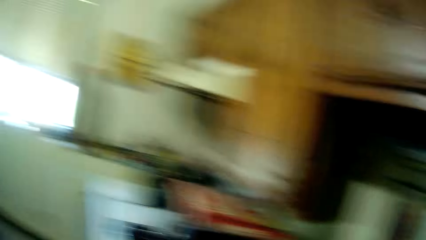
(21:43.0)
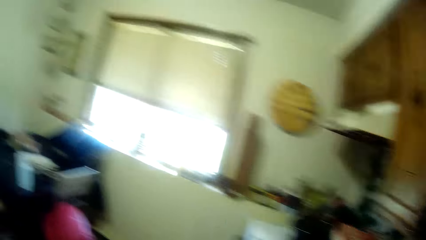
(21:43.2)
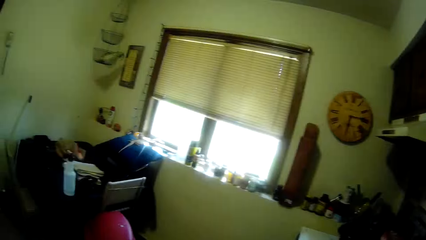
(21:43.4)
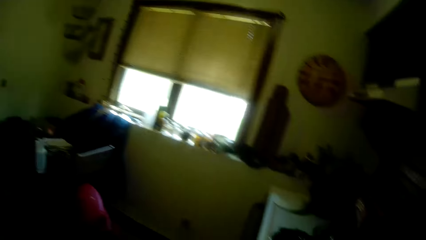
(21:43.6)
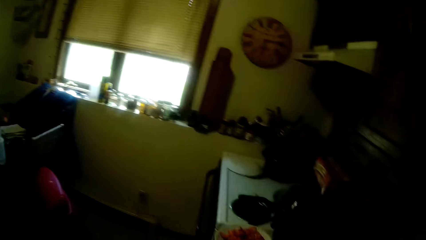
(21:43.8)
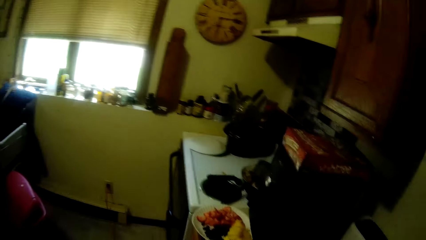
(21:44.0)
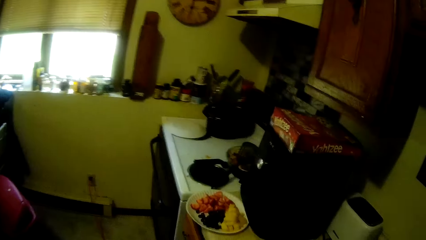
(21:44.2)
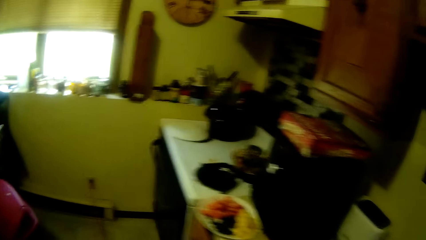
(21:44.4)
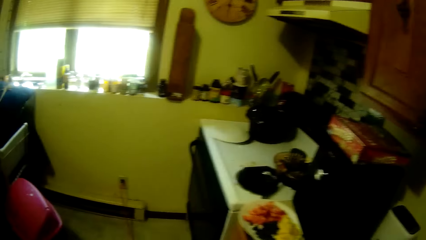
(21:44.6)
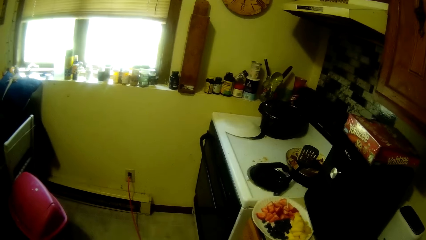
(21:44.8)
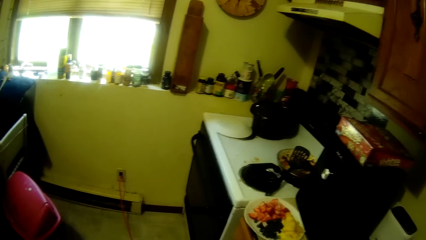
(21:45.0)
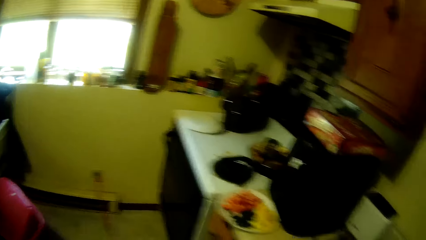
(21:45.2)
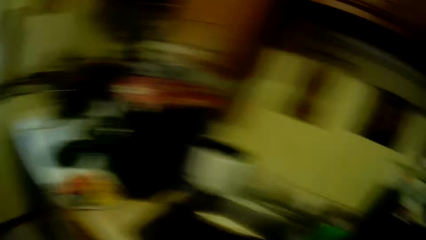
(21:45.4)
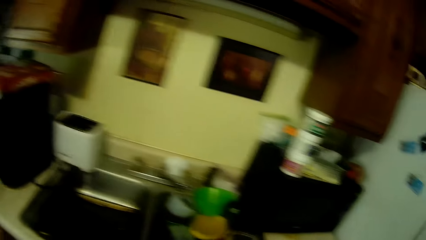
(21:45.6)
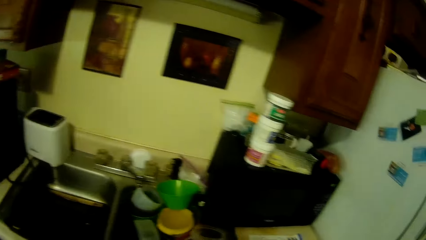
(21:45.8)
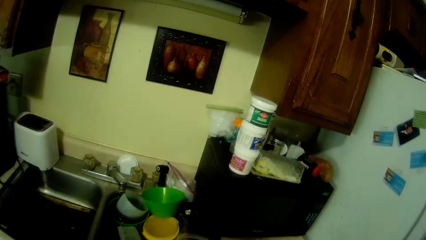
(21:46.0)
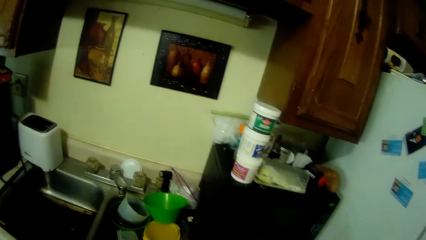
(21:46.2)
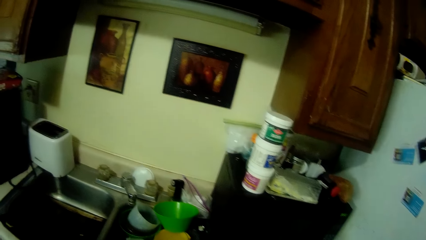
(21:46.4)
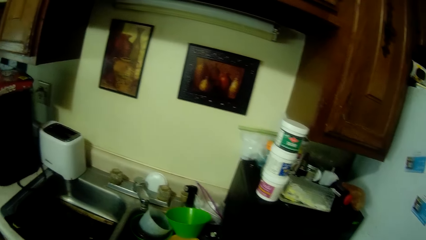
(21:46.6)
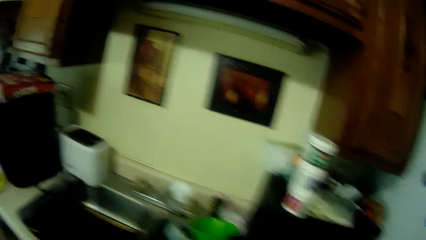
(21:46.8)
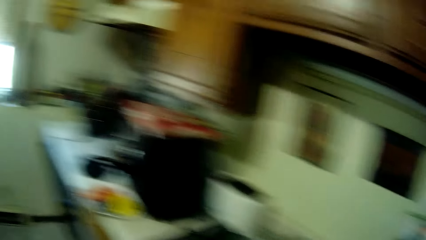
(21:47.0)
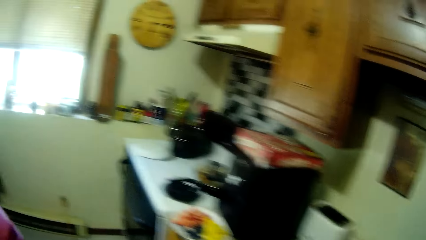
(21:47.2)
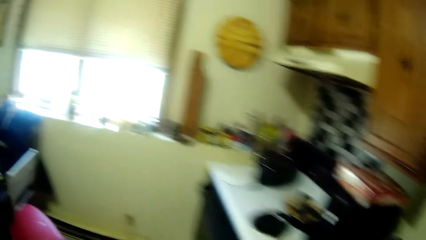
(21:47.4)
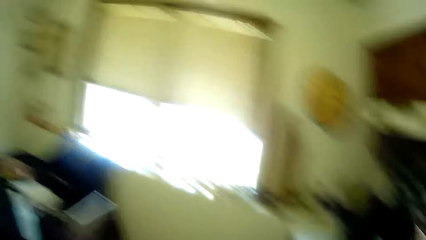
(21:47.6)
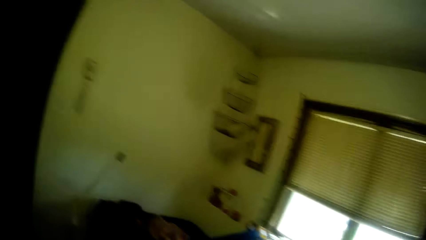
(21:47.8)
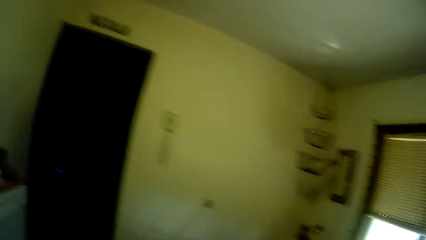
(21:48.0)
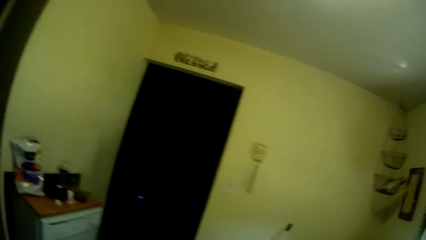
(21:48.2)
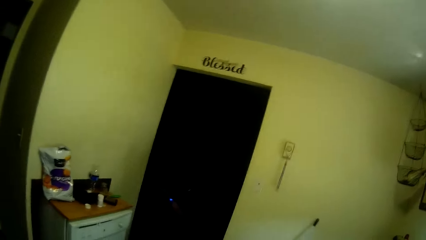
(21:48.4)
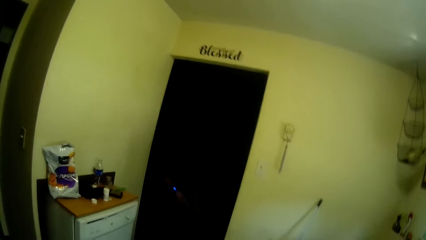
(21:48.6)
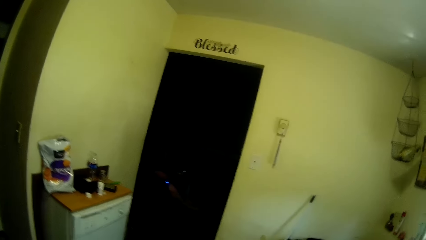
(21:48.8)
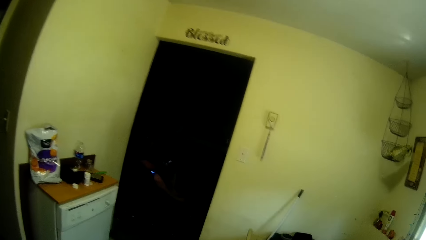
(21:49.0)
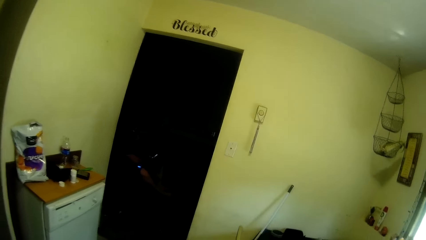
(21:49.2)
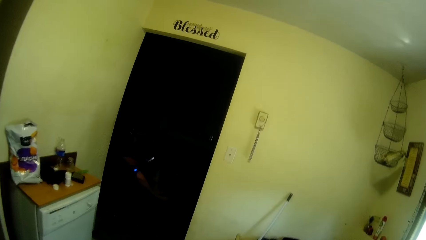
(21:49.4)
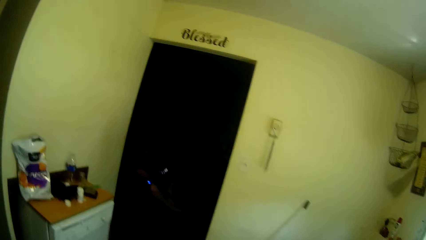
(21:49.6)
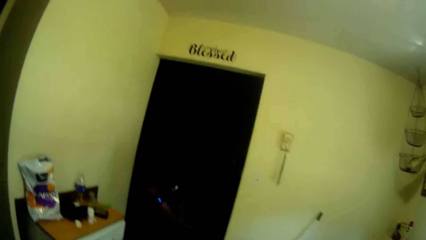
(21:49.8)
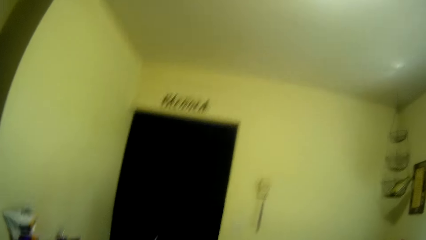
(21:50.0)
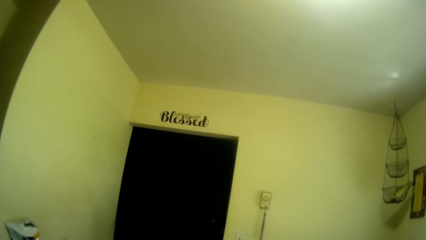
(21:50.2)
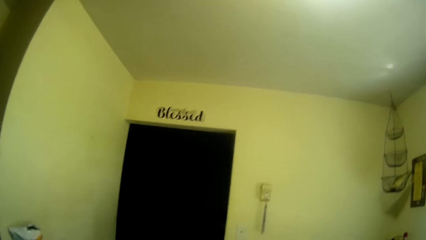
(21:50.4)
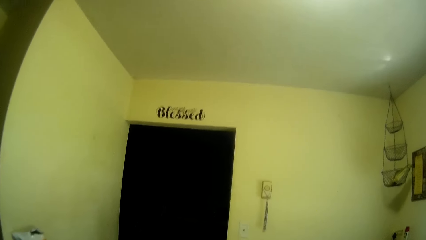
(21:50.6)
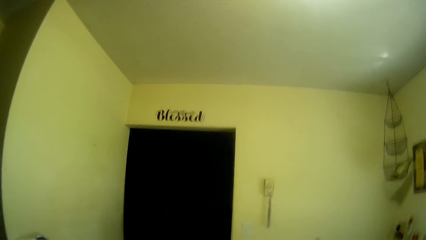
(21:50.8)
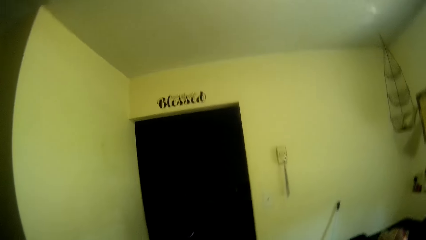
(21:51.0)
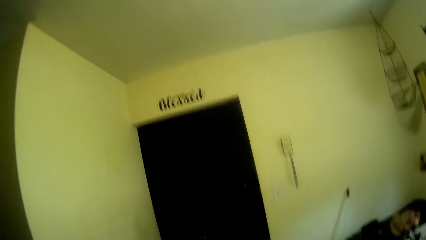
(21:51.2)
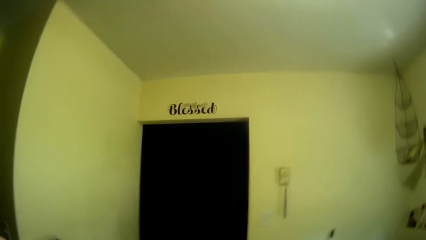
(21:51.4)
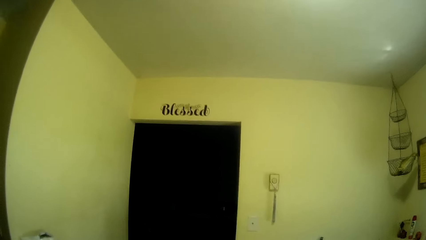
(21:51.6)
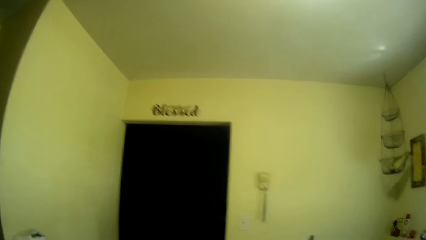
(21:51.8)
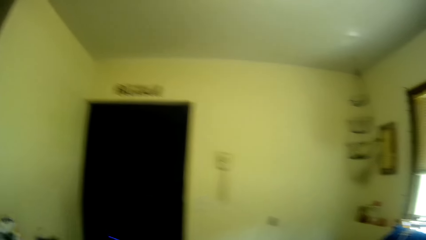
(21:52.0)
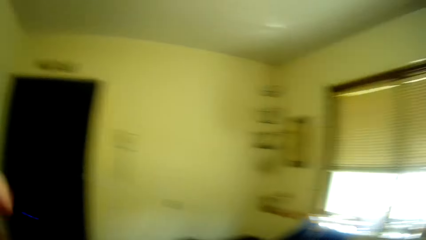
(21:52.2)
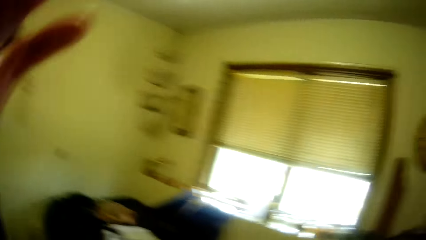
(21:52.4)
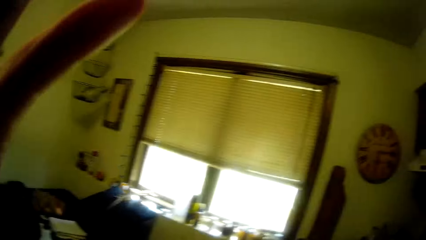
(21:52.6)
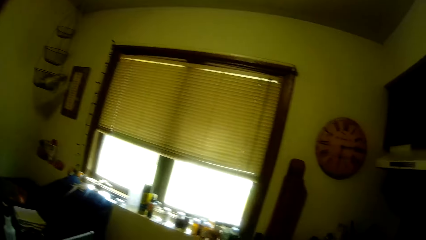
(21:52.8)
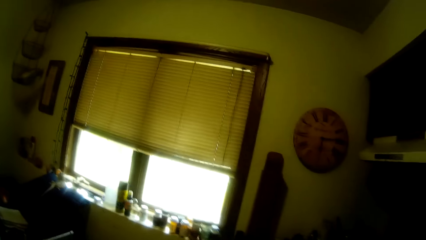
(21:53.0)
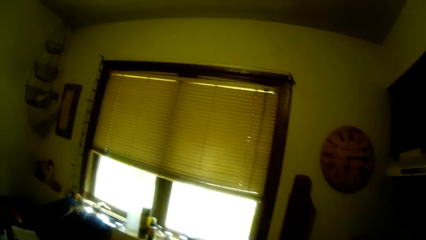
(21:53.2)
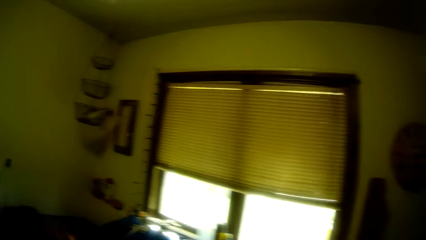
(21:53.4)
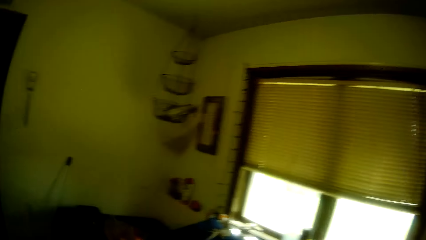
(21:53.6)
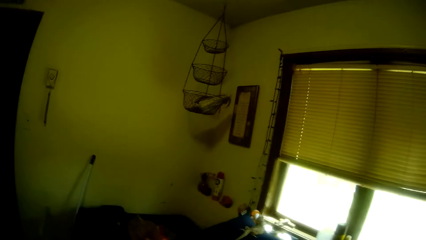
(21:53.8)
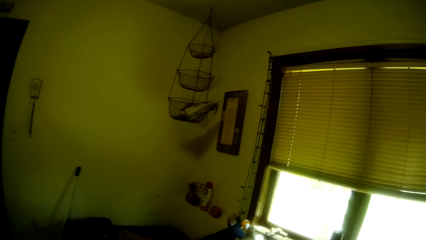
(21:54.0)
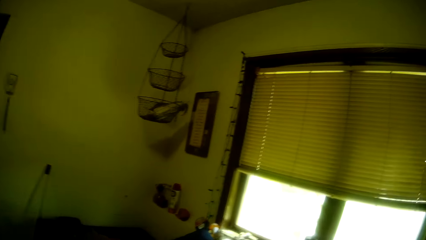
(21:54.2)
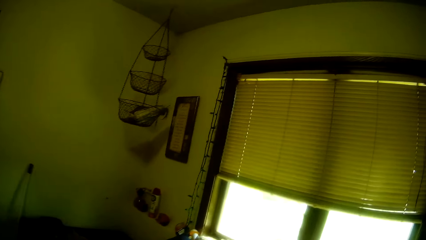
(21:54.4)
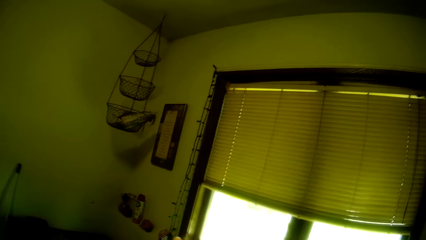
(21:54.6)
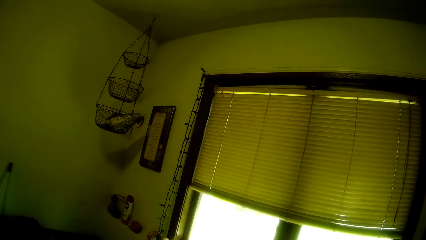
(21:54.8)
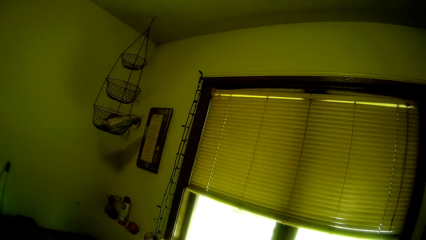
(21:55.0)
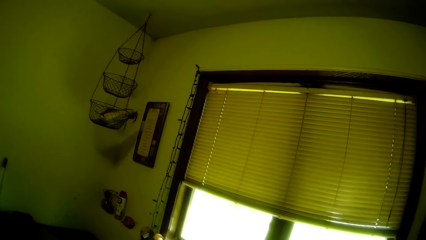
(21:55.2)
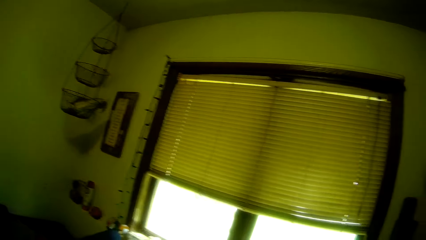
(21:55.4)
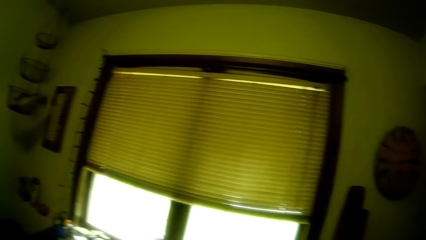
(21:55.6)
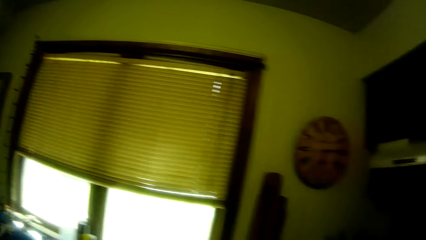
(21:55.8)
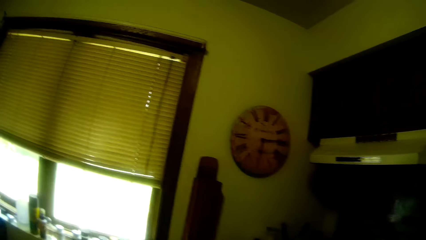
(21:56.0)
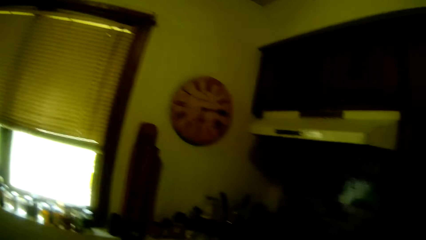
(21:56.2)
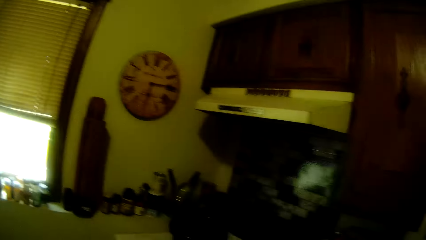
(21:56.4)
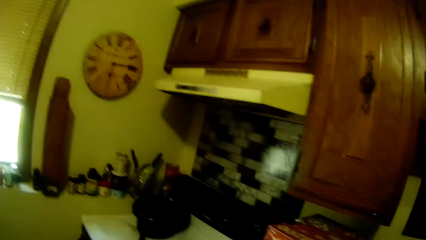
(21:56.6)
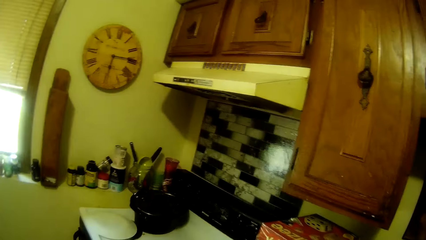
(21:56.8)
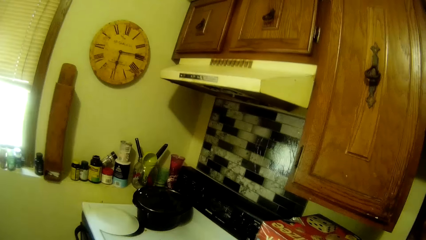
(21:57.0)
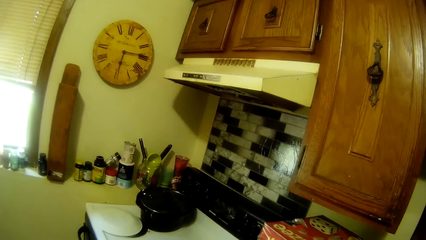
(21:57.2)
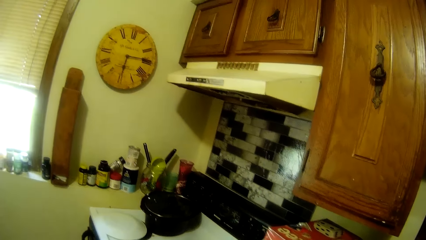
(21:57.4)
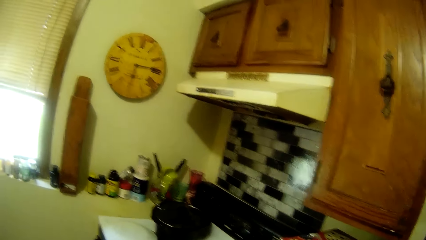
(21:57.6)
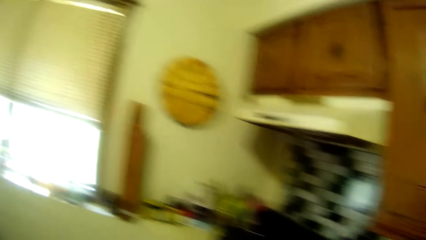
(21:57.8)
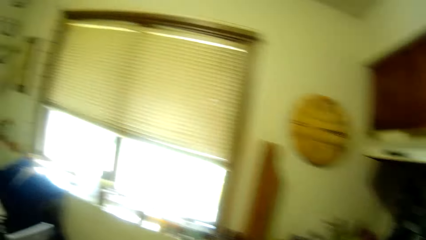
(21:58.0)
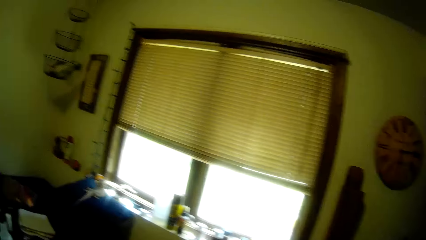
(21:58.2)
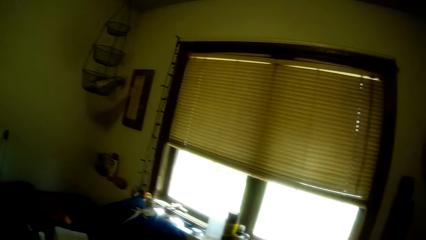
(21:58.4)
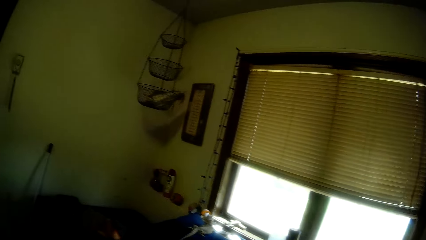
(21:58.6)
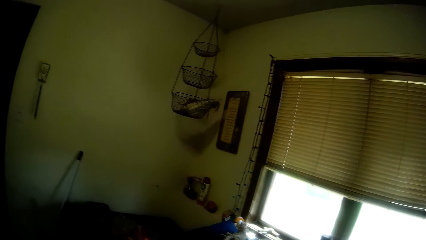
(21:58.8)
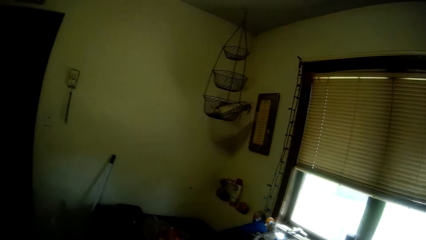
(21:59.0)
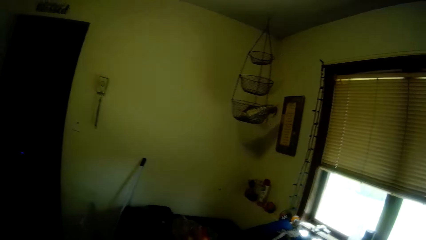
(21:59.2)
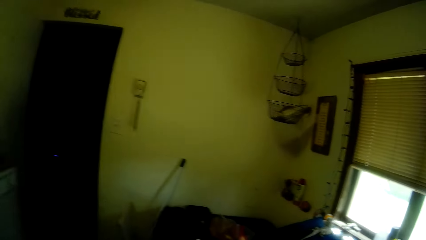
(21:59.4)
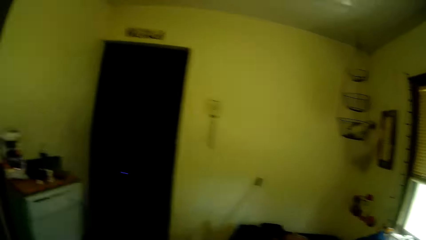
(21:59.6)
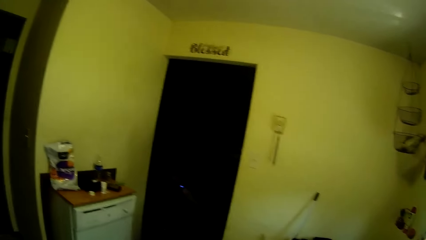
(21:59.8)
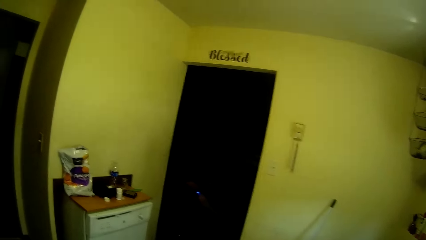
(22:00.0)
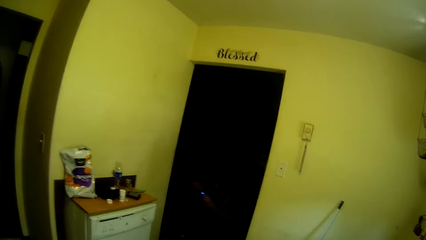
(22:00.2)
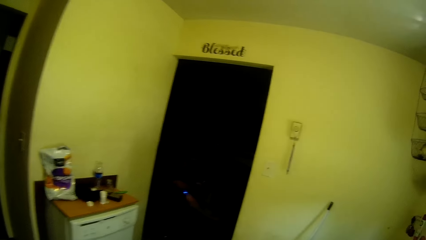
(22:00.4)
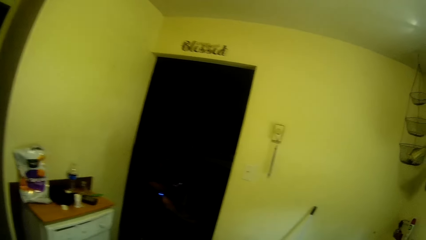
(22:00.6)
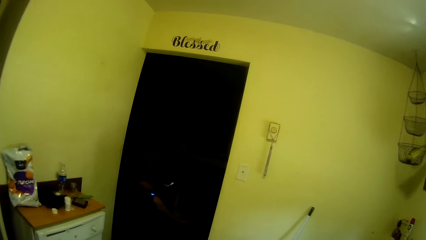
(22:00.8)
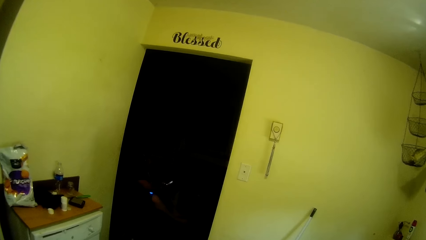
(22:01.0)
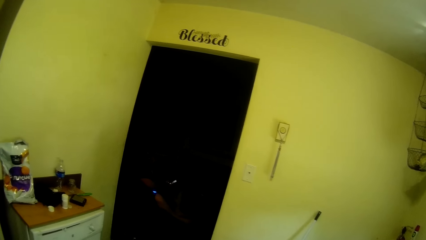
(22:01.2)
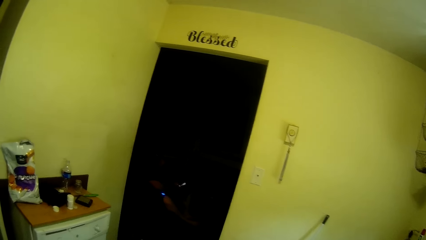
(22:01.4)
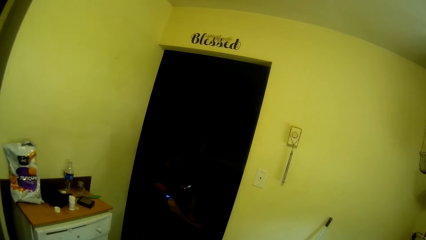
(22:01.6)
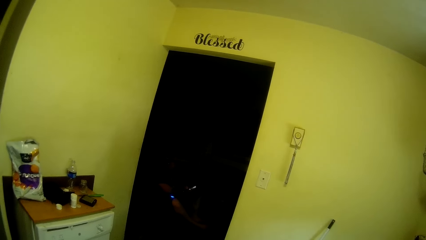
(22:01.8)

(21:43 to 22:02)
The camera wearer looks at the window. They look at the toaster. They look at the door. They look at the window. They look at the door.
